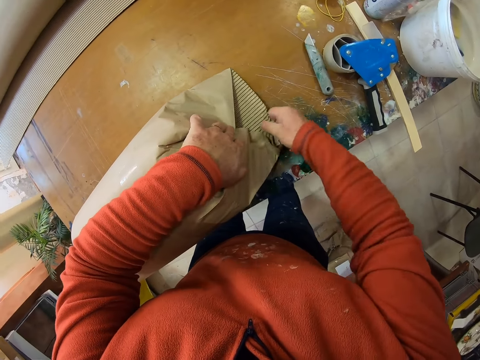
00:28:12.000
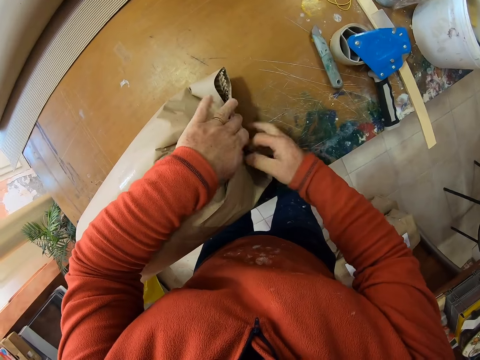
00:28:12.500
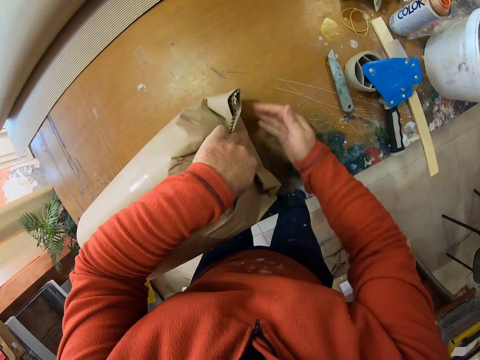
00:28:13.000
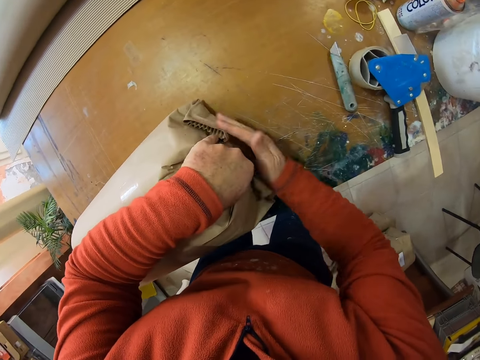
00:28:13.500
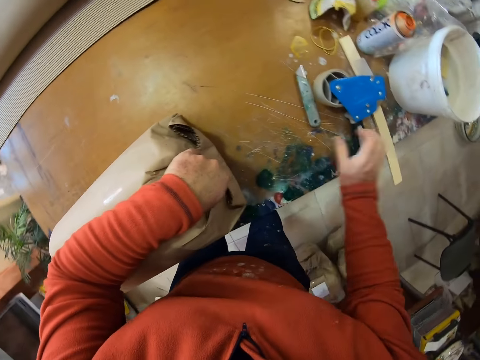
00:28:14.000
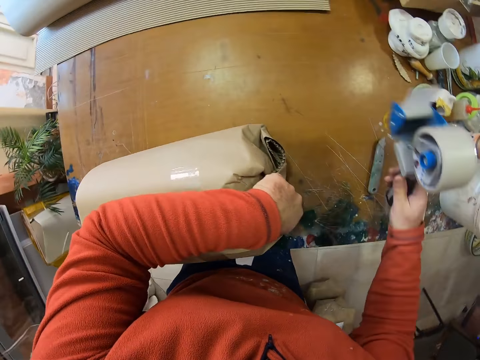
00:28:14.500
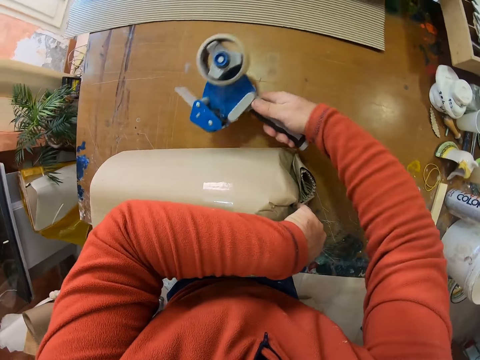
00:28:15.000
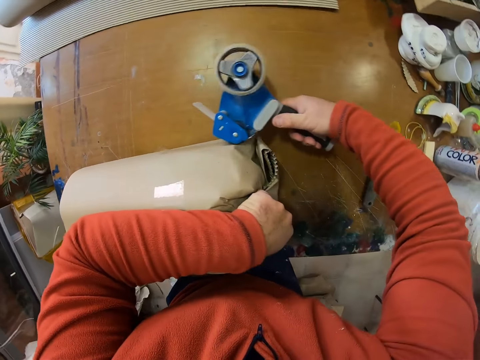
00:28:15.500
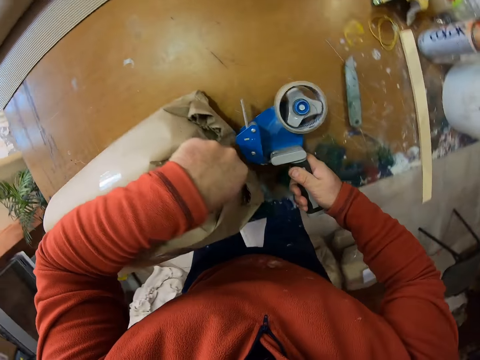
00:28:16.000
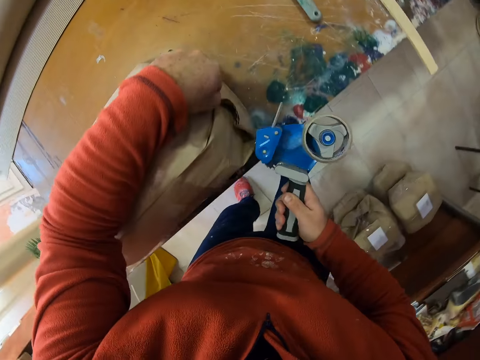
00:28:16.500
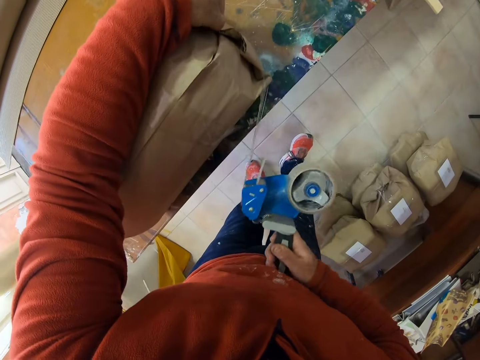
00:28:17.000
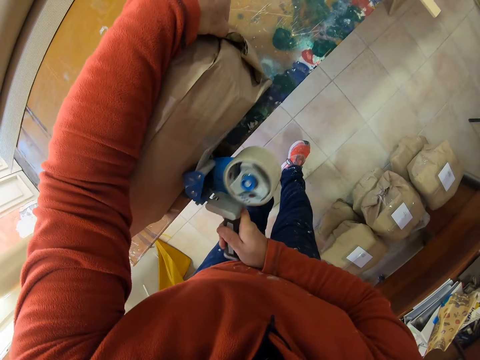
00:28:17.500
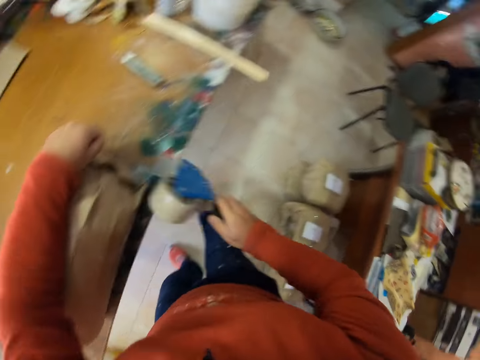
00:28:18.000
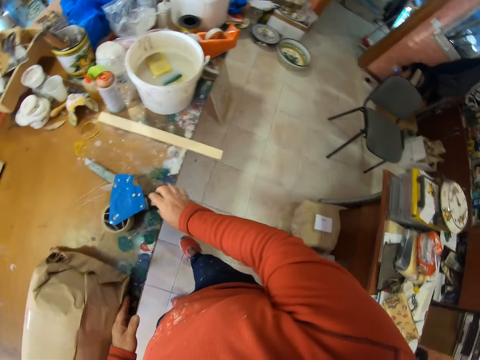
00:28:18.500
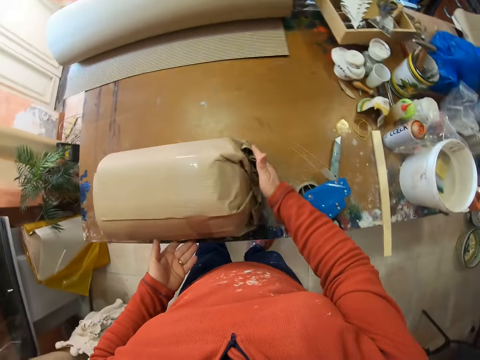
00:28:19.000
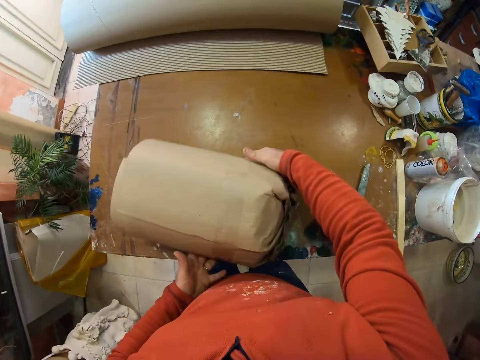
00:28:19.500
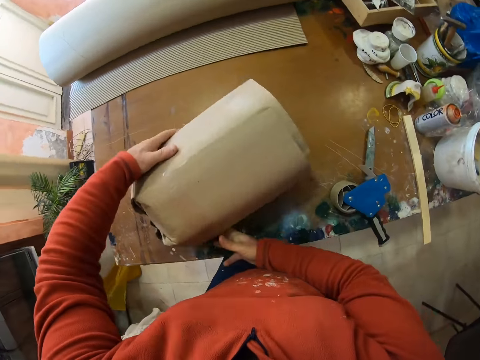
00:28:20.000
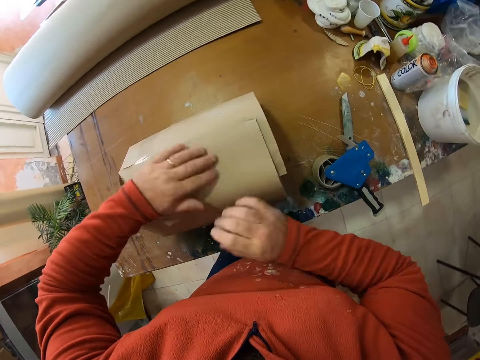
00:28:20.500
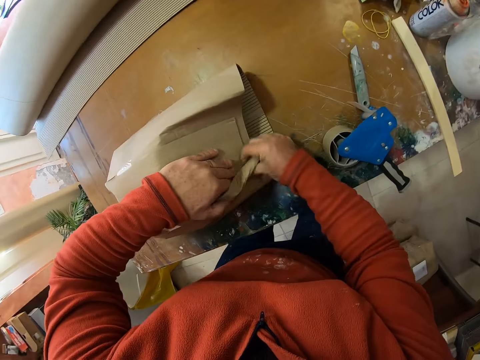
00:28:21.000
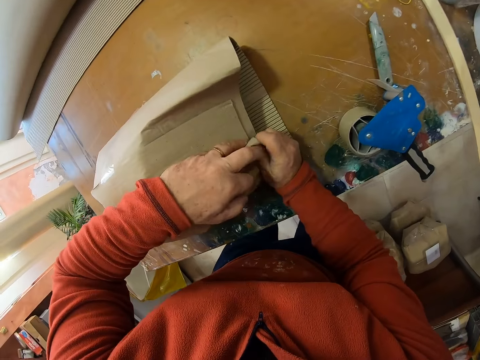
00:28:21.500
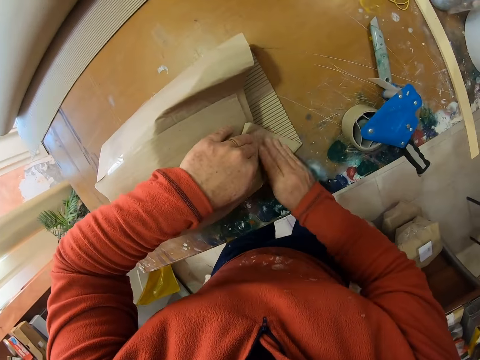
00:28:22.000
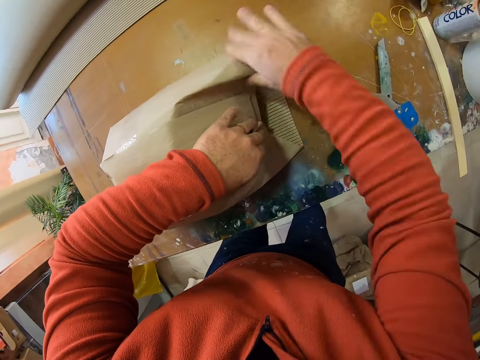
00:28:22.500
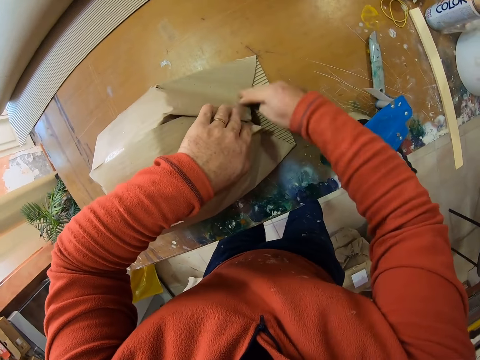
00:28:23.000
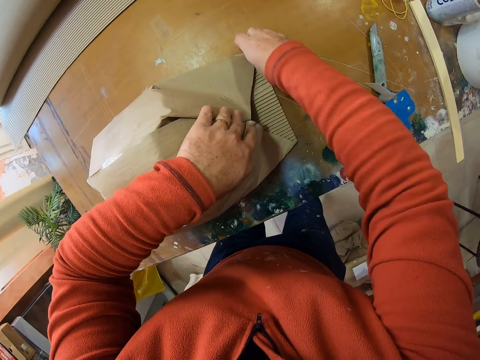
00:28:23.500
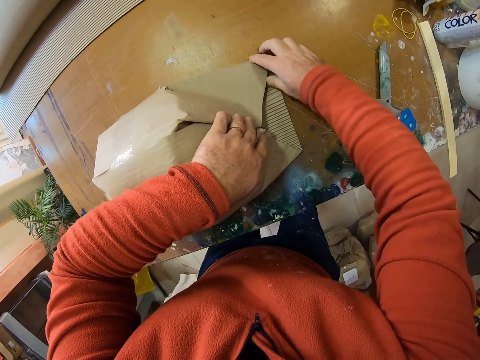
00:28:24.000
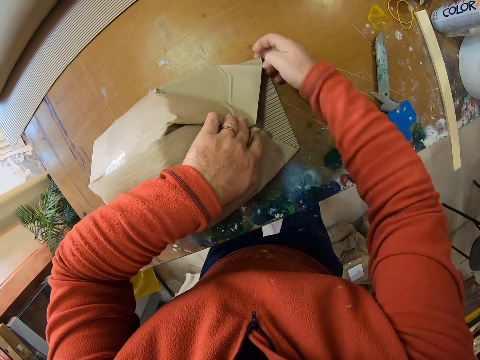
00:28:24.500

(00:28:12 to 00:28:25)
The camera wearer picks up a seal tape from the table. They put the tape on the paper. They seal the luggage with the seal tape. They cut the seal tape. They put the seal tape on the table. They turn the paper. They flip the luggage. They fold the khaki paper on the luggage.

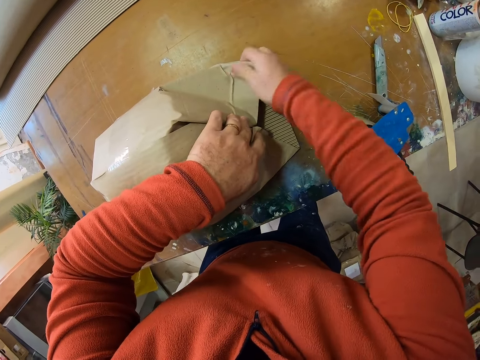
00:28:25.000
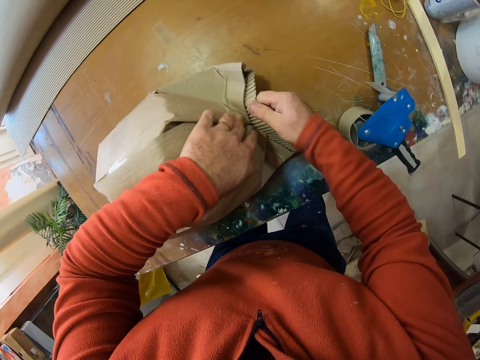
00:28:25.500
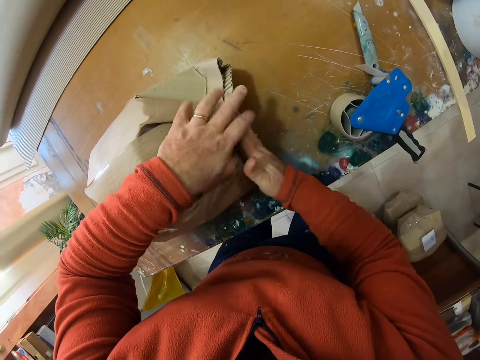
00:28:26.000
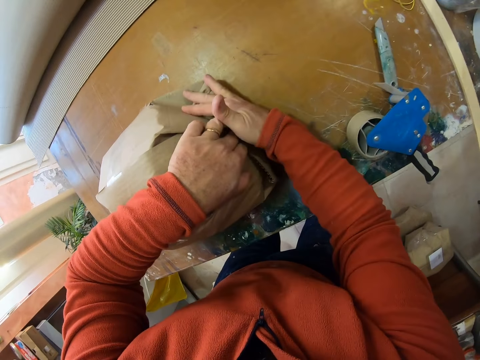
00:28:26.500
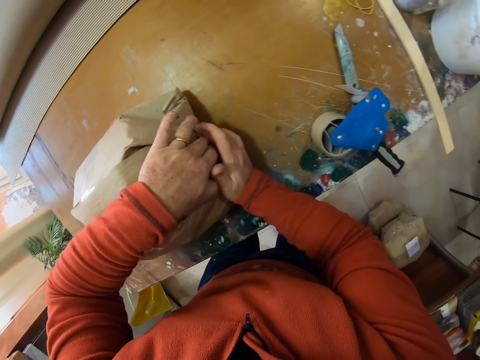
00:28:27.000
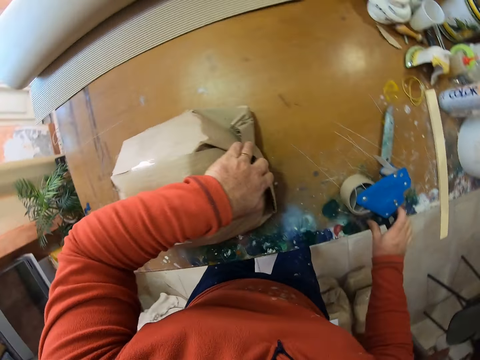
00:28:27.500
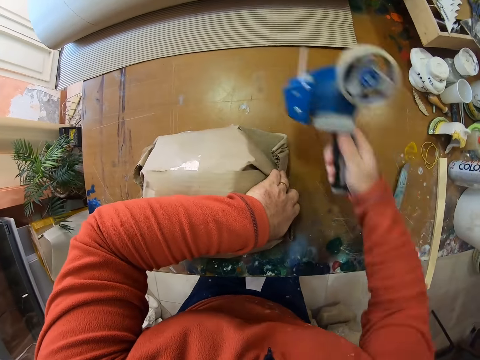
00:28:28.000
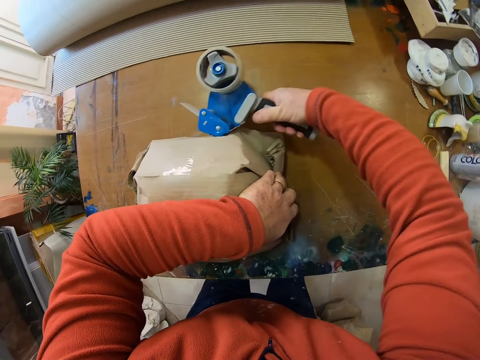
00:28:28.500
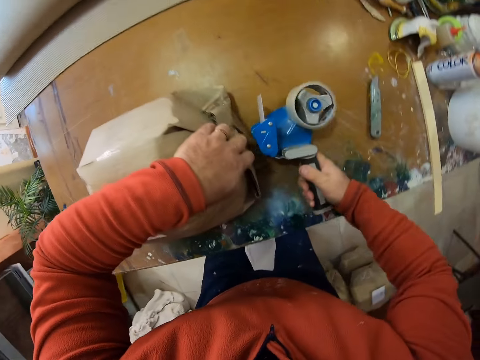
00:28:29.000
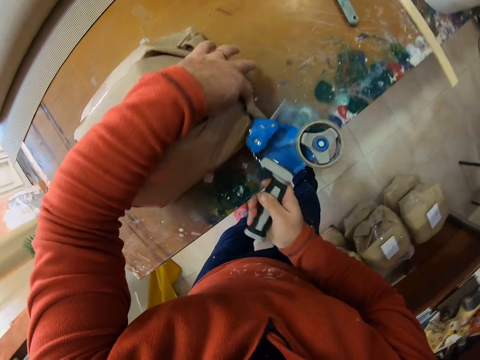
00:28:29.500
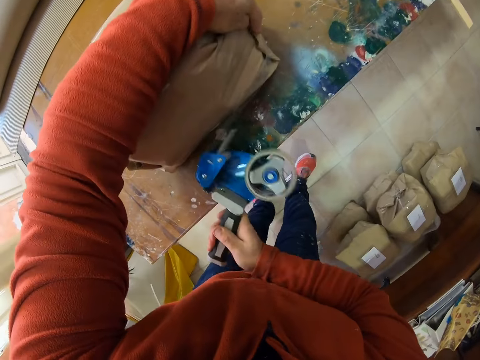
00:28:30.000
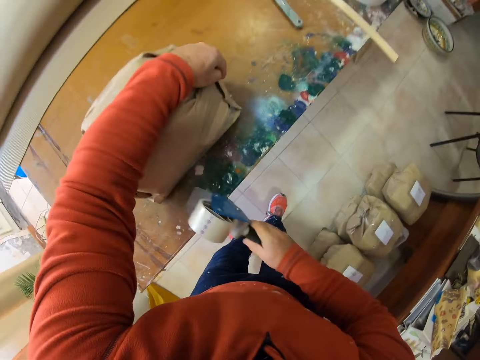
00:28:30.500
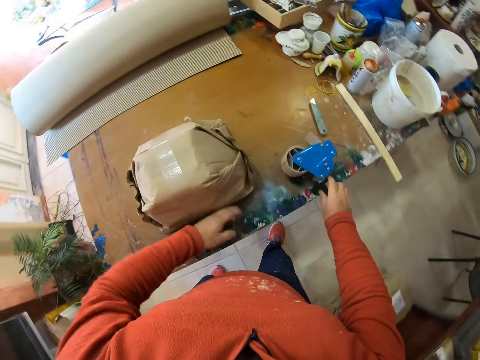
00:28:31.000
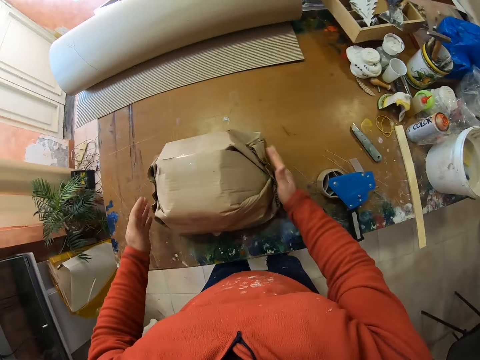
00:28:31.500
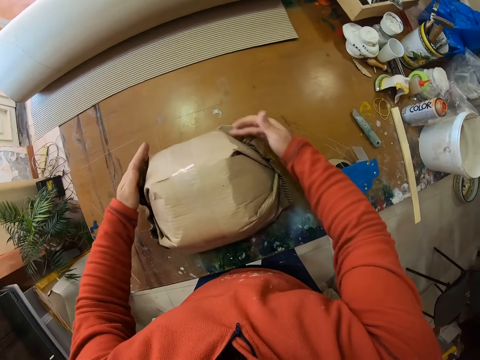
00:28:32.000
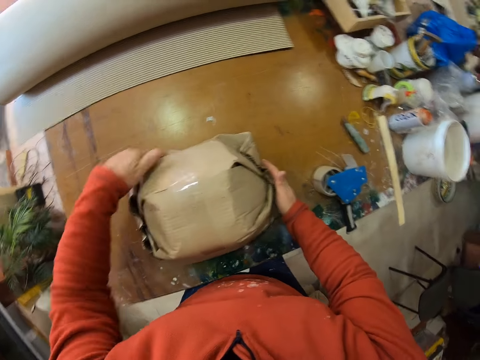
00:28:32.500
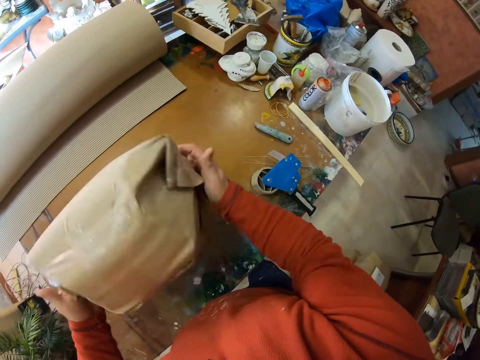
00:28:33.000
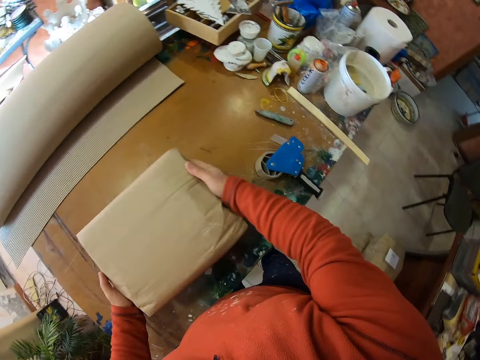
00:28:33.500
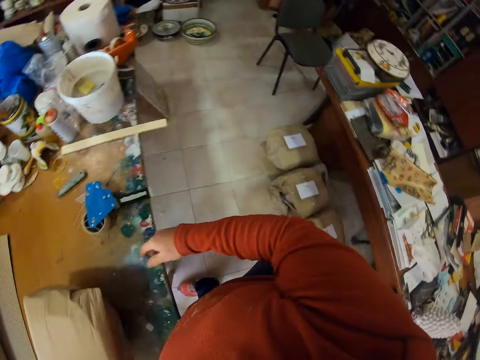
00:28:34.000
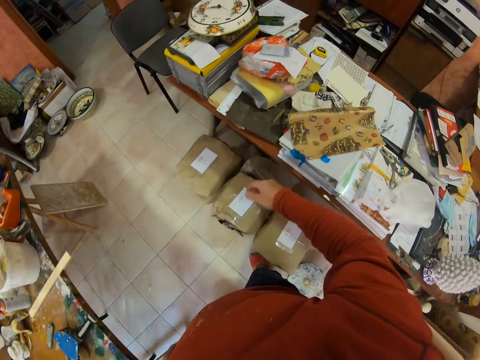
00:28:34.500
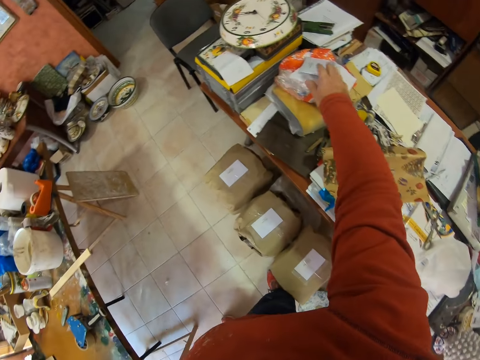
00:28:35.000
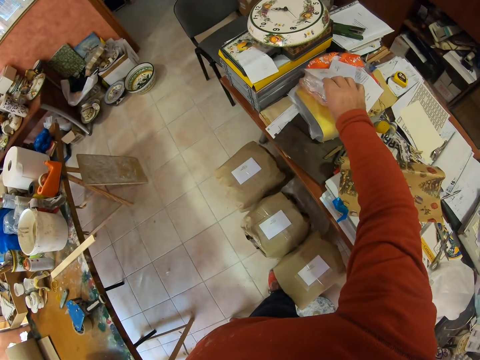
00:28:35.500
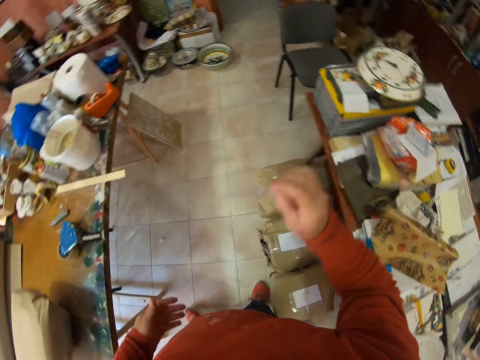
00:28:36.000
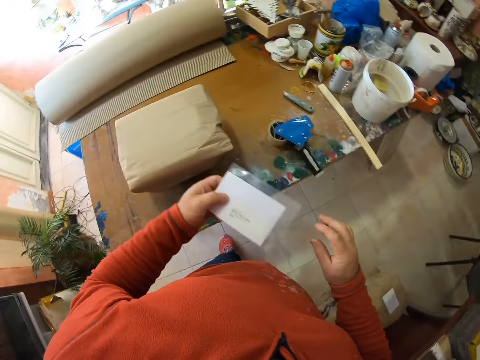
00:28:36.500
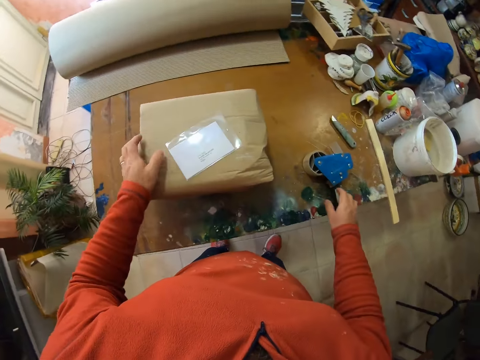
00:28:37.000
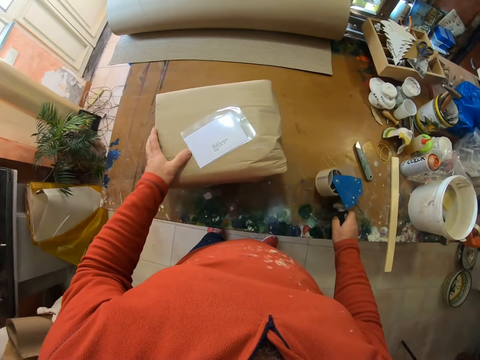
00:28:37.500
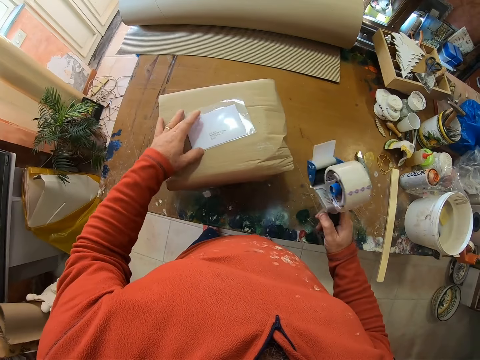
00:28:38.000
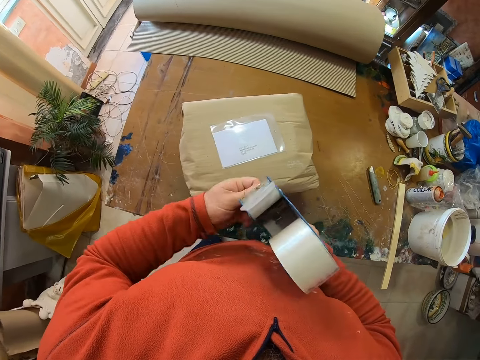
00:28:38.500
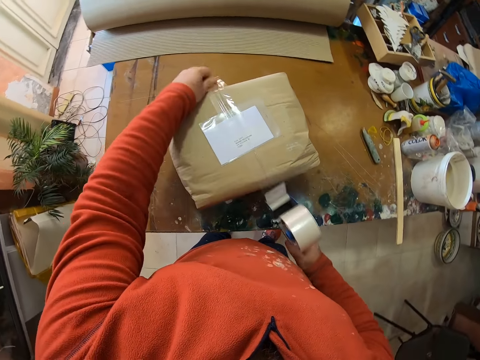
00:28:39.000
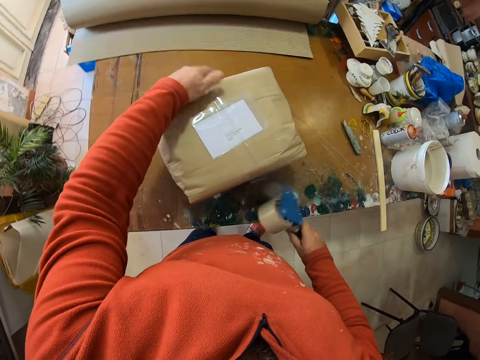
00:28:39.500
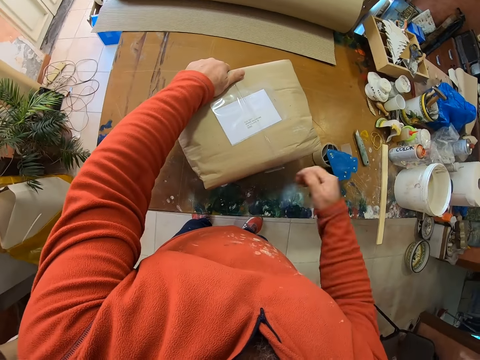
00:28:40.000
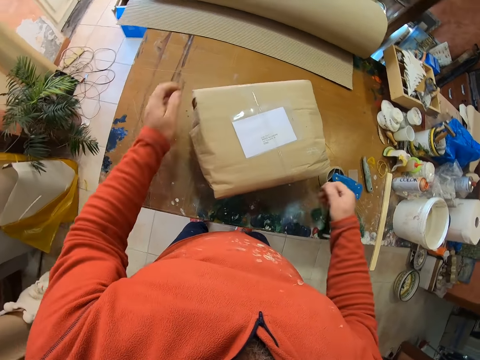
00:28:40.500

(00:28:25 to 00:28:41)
The camera wearer picks up a seal tape from the table. They put the tape on the paper. They seal the luggage with the seal tape. They cut the seal tape. They put the seal tape on the table. They turn the paper. They lift the luggage from the table, flip the luggage and put the luggage on the table. They look around. They turn. They pick up a card from the table. They put the card on the luggage. They pick up a seal tape from the table. They put the tape on the paper. They seal the card on the luggage. They cut the seal tape. They put the paper down. They put the seal tape on the table.
